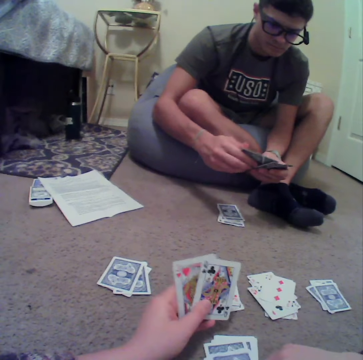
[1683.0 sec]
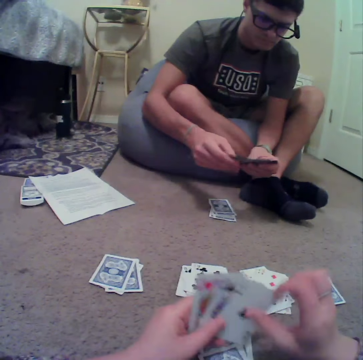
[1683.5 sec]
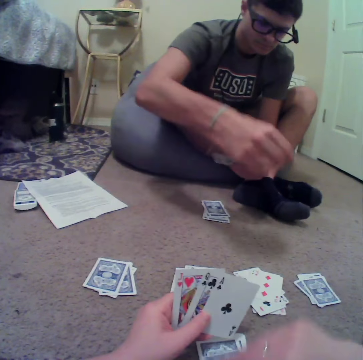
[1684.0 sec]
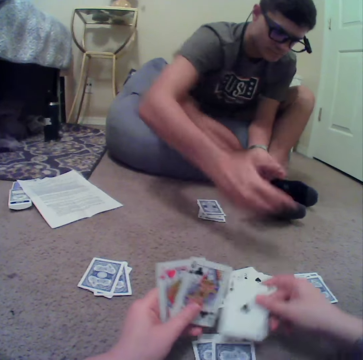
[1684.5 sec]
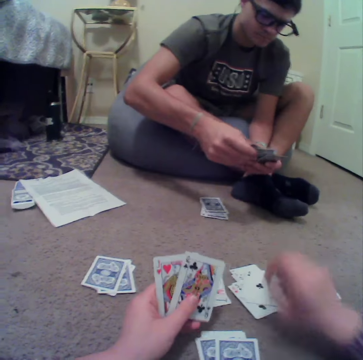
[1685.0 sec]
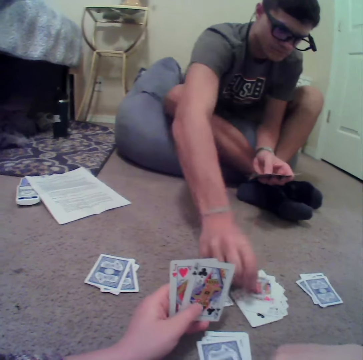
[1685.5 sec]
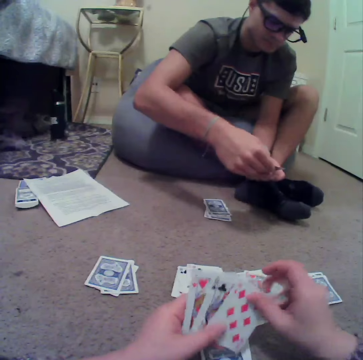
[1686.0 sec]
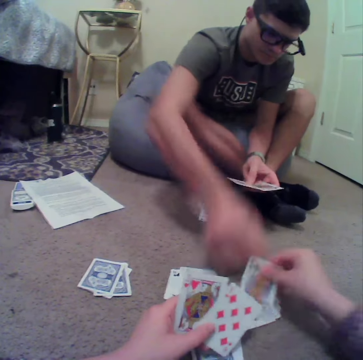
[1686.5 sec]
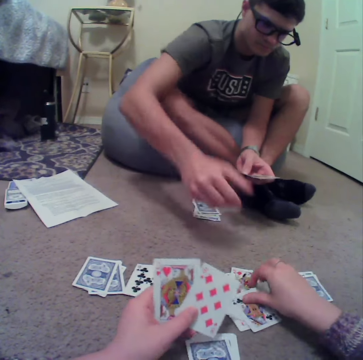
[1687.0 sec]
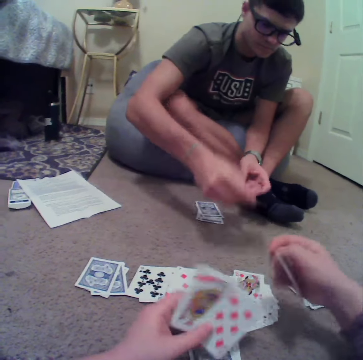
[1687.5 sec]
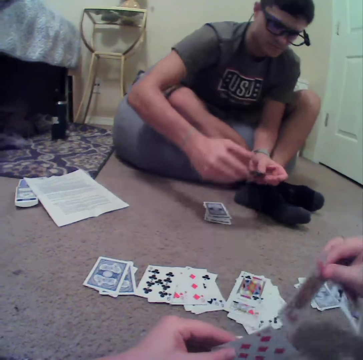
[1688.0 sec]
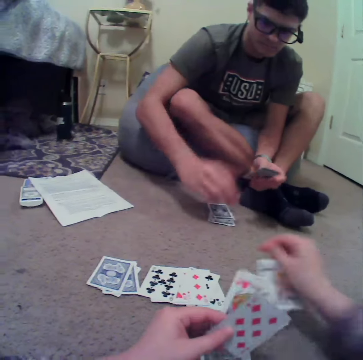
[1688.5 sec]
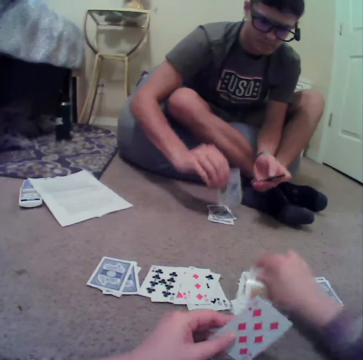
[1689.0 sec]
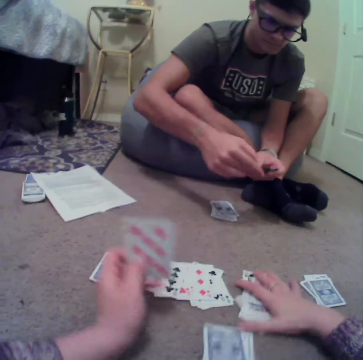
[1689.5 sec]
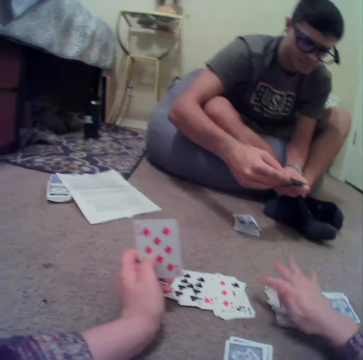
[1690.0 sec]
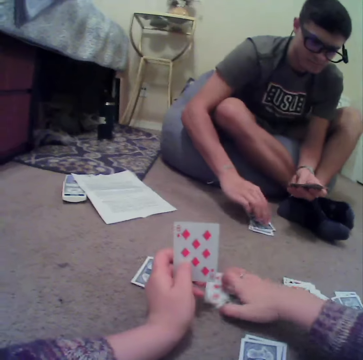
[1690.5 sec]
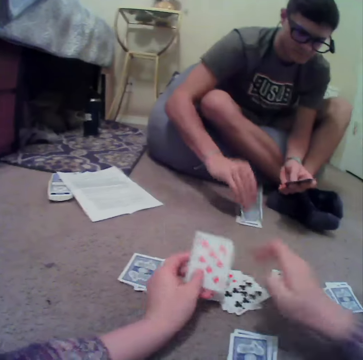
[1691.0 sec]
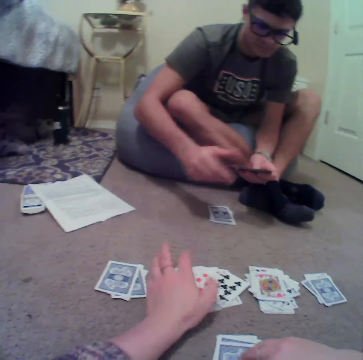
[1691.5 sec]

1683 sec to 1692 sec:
The camera wearer places the card down. The man places the card down. The camera wearer drops the cards on the floor and places the cards down. The man drops the cards on the floor and picks up the card. The camera wearer touches the card.

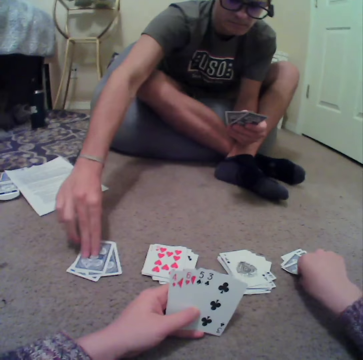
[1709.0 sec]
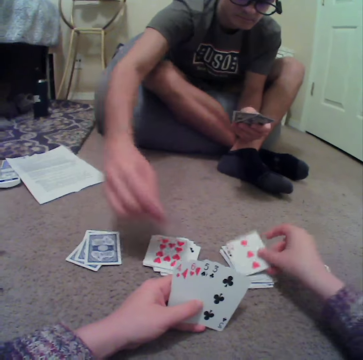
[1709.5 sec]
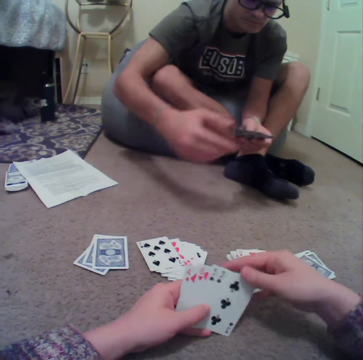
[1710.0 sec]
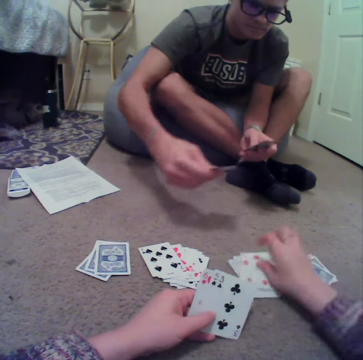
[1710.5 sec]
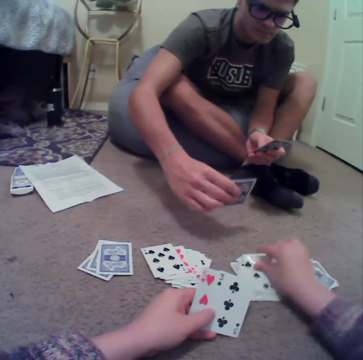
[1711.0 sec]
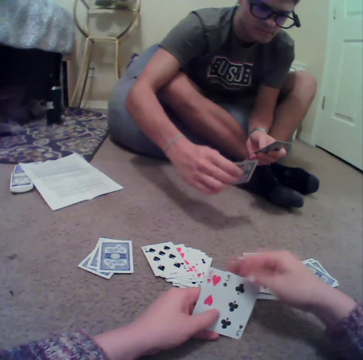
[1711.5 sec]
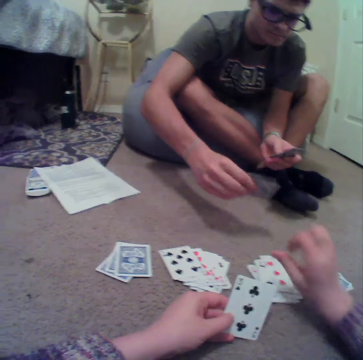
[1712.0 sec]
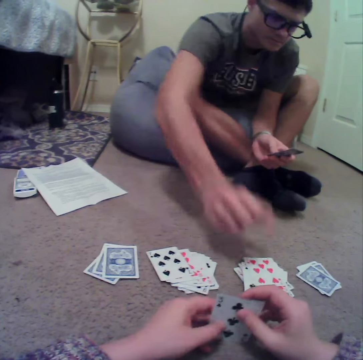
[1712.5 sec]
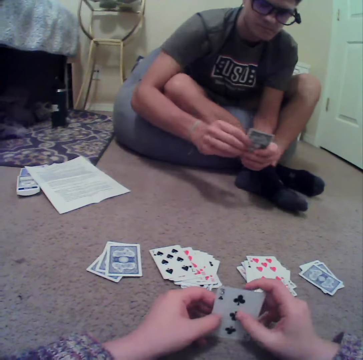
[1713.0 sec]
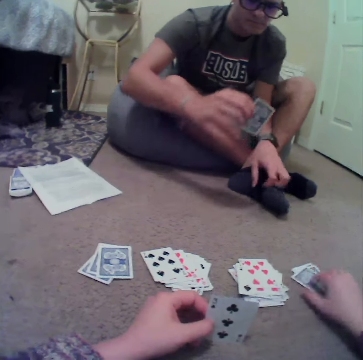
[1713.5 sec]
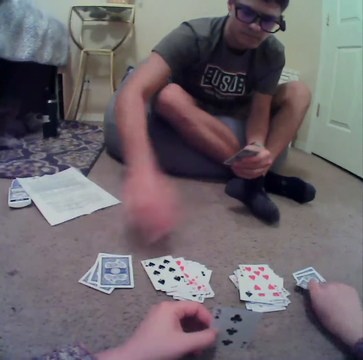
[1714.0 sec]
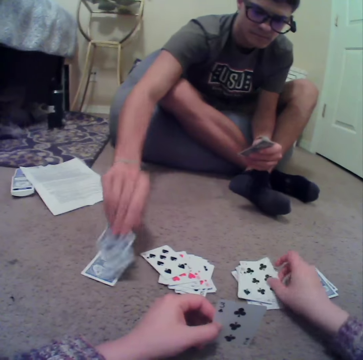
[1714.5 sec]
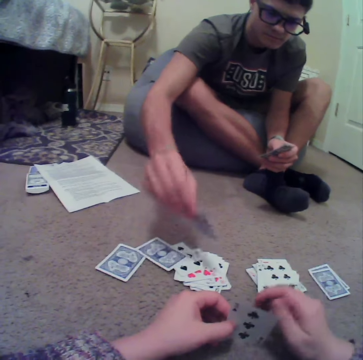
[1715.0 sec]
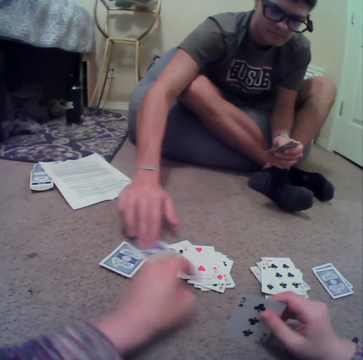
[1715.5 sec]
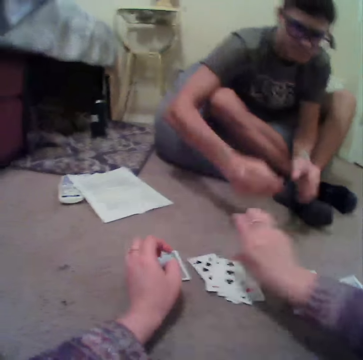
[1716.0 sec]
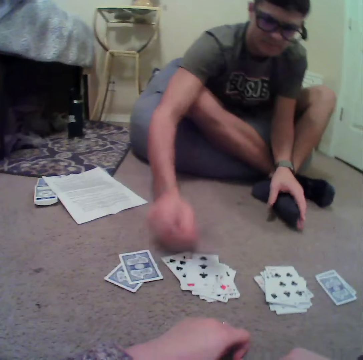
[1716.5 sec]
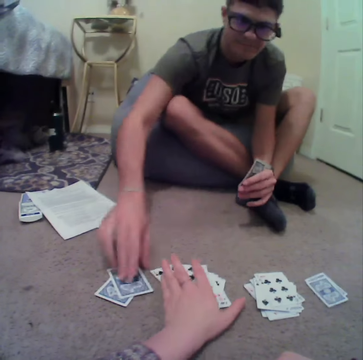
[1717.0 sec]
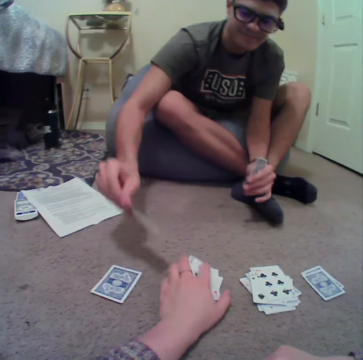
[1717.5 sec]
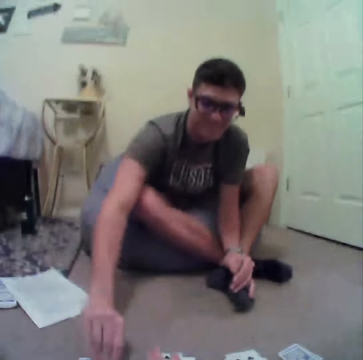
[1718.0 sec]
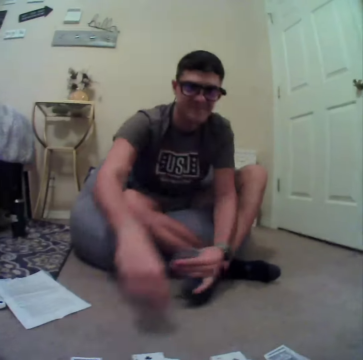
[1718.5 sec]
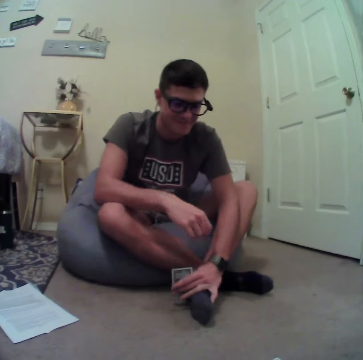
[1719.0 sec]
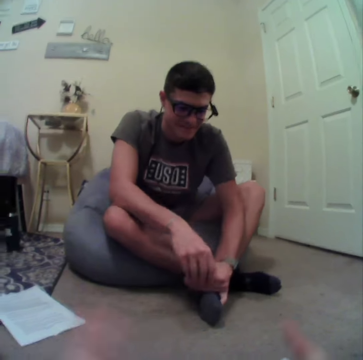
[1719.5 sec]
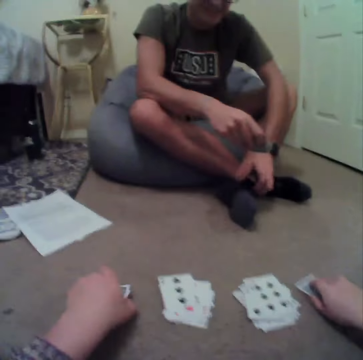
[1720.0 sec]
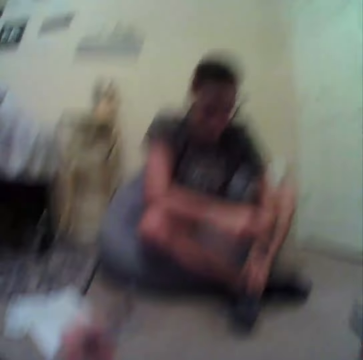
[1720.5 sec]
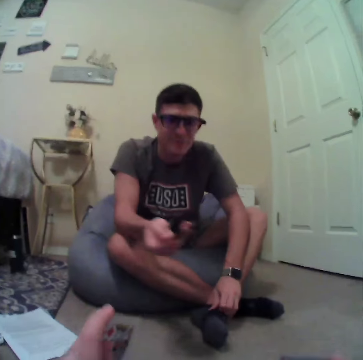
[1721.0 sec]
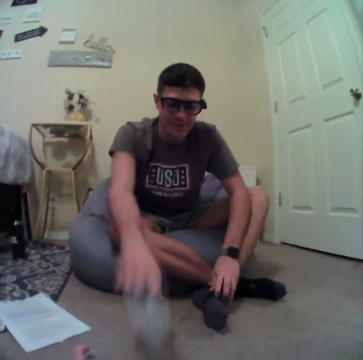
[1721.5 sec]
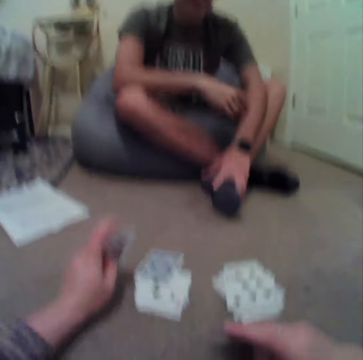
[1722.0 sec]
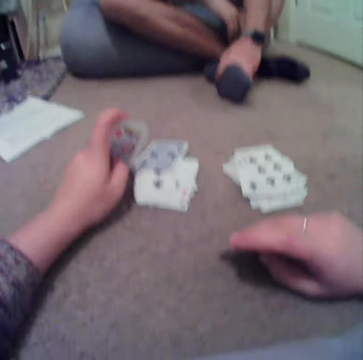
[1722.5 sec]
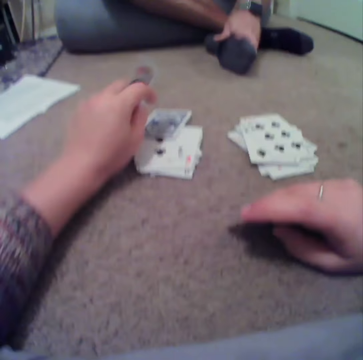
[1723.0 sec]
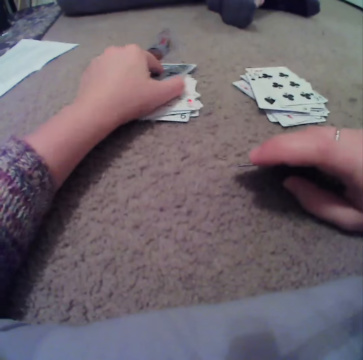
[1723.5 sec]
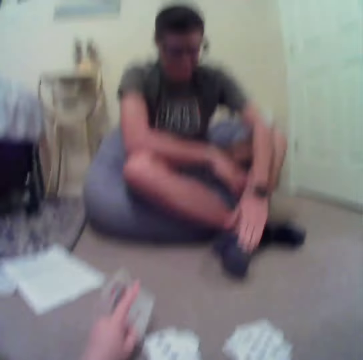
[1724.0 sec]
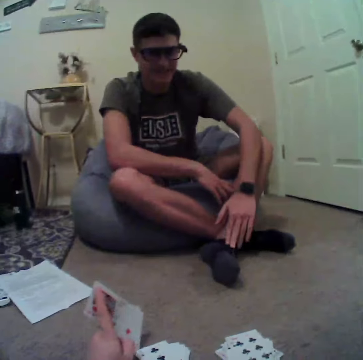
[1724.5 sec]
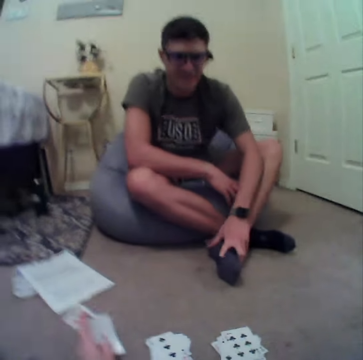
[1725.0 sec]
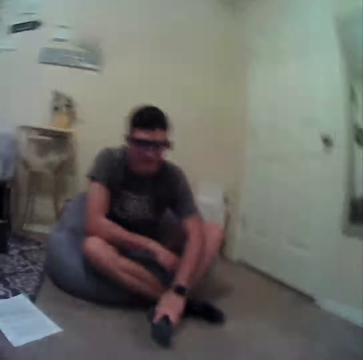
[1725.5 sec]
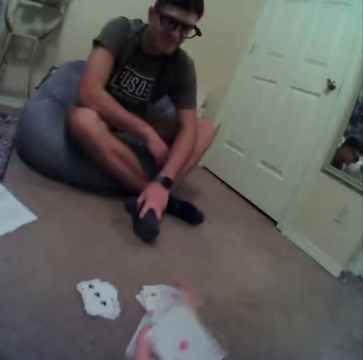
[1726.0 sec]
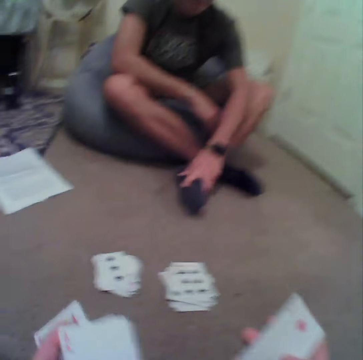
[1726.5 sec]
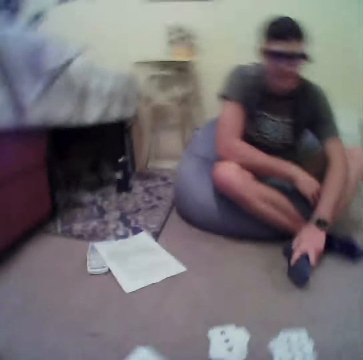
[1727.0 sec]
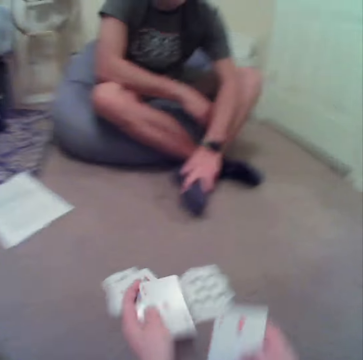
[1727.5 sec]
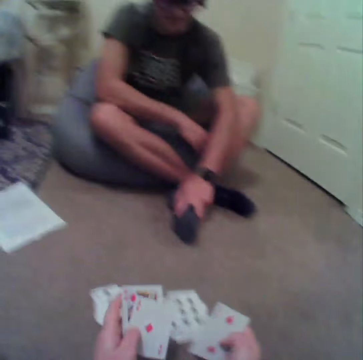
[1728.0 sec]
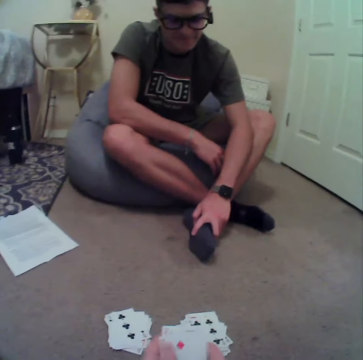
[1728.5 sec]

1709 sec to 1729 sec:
A man picks the cards. The man places the cards down. The camera wearer places the cards down. They drop the cards on the floor. The man places the cards down. The camera wearer picks the card. The man picks the card. The camera wearer places the cards down. The man places the cards down. The man picks the cards from the floor. The camera wearer picks the cards. The man throws a card down. The camera wearer collects the cards. They pick up the cards.

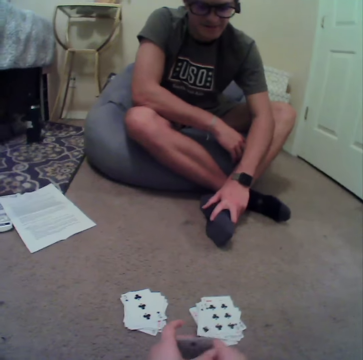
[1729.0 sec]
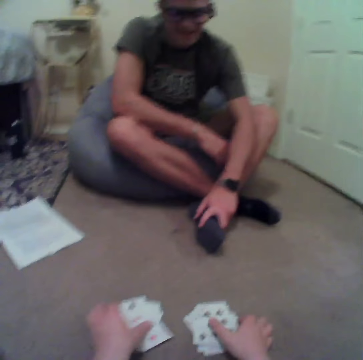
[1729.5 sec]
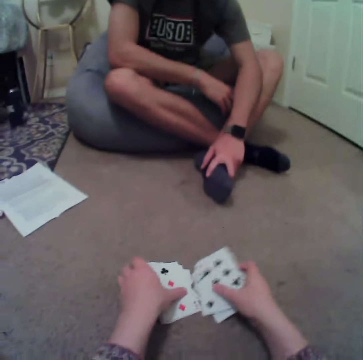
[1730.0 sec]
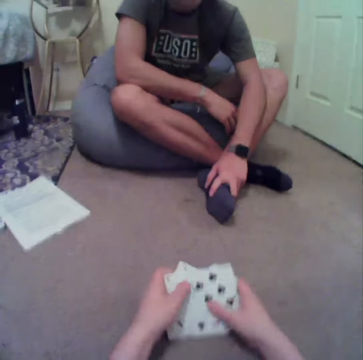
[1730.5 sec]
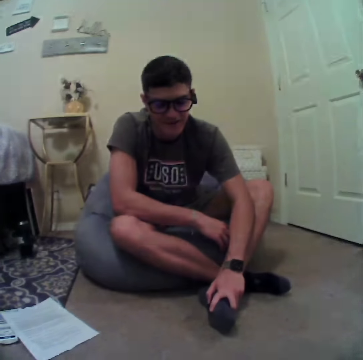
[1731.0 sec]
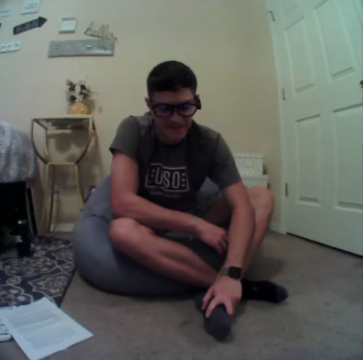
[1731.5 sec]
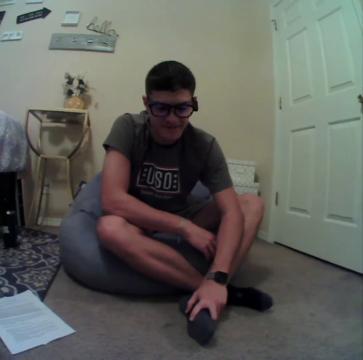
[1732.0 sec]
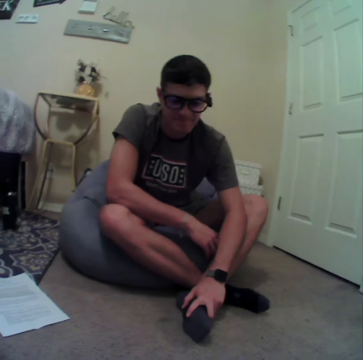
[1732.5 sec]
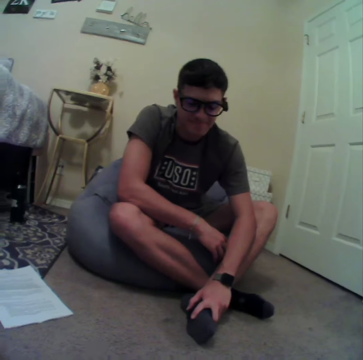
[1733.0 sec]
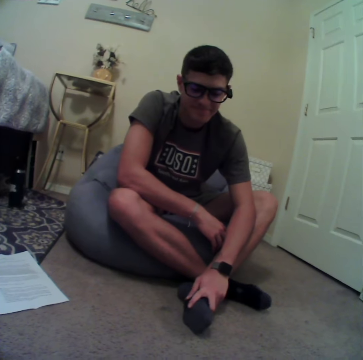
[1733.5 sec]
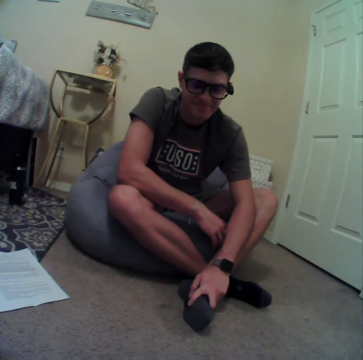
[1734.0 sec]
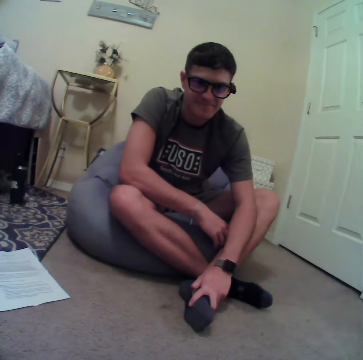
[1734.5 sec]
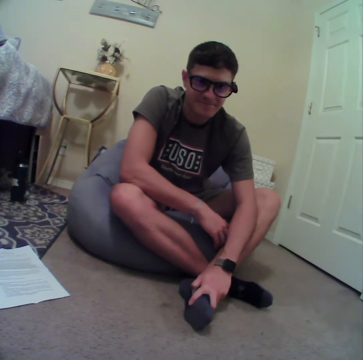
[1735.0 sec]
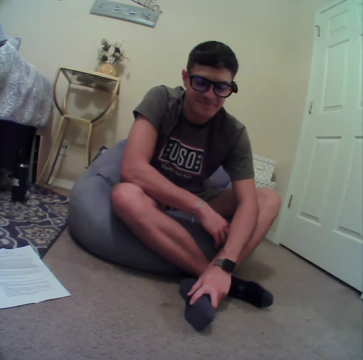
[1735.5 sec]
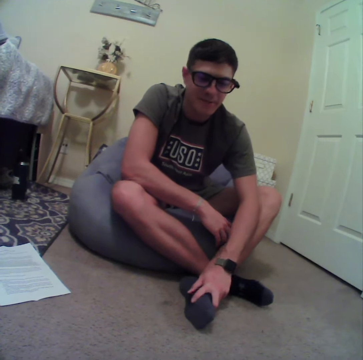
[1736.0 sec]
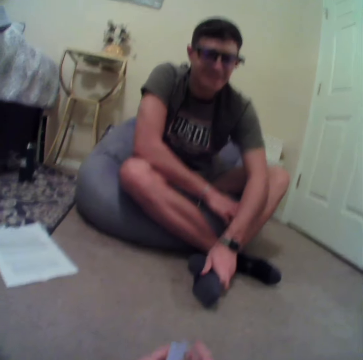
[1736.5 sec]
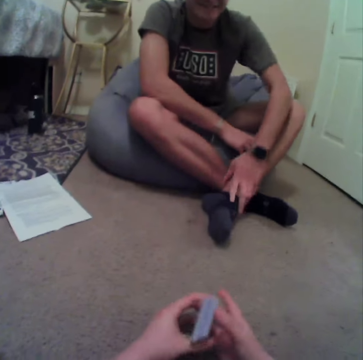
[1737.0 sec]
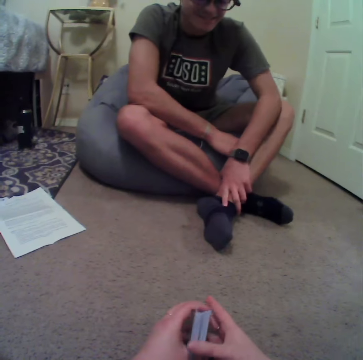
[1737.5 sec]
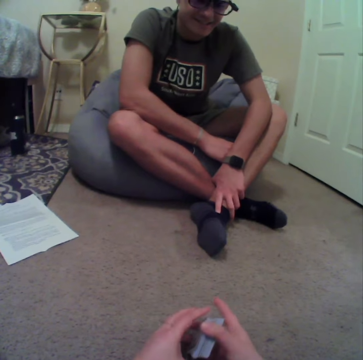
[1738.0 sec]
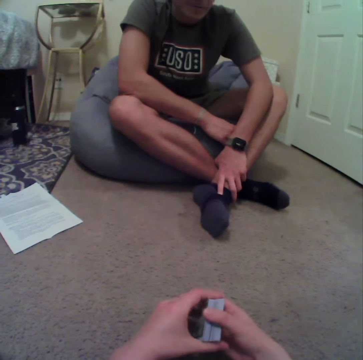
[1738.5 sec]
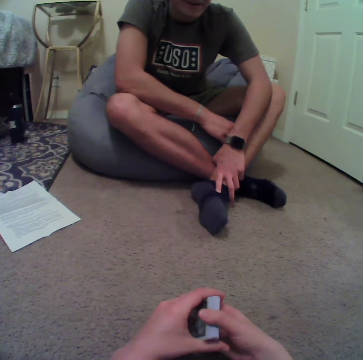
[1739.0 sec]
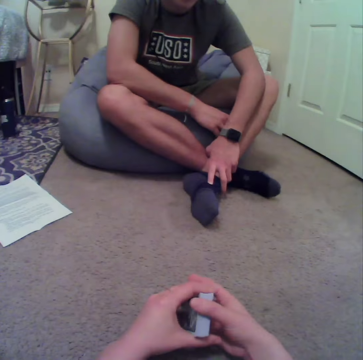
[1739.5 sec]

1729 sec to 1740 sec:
A man stares at the camera wearer.
